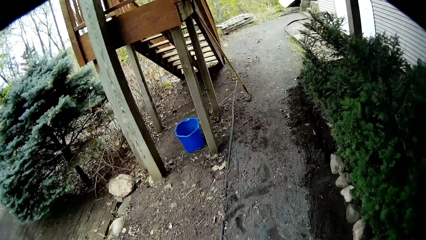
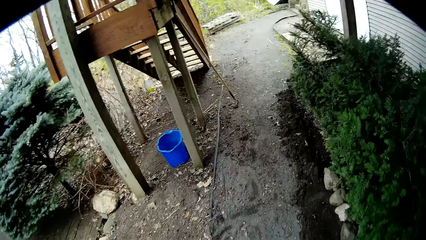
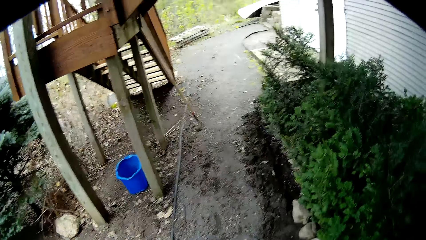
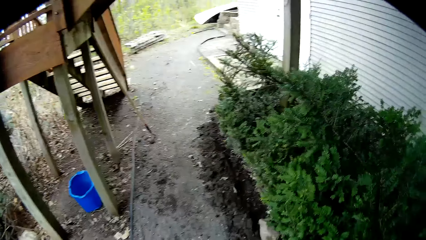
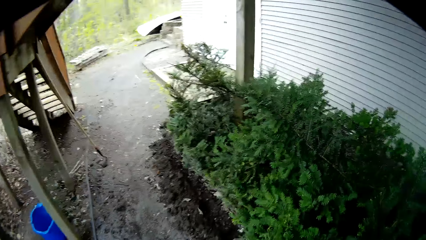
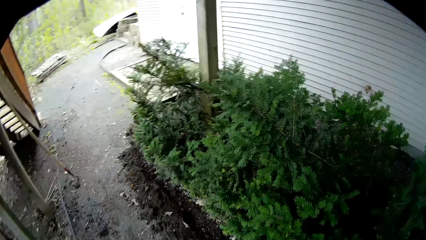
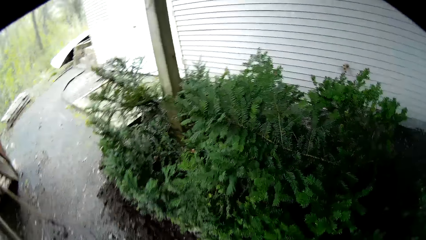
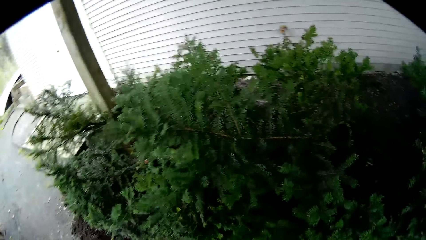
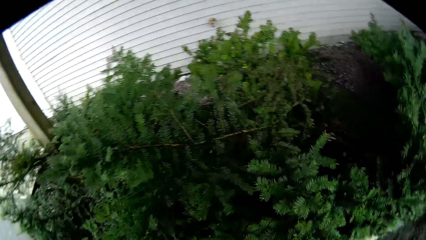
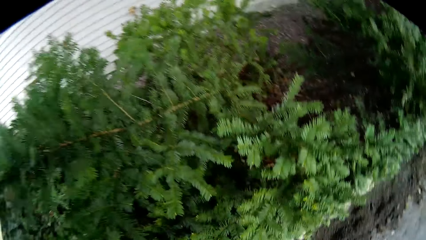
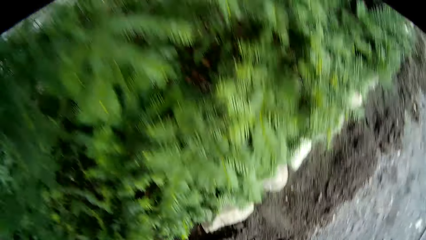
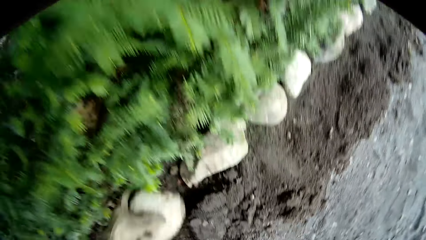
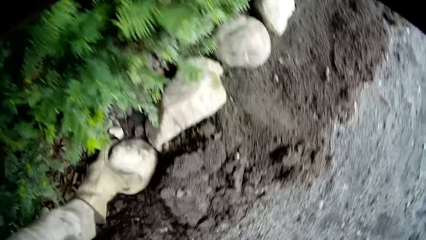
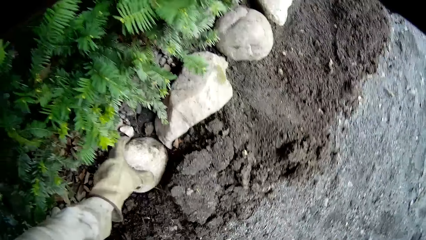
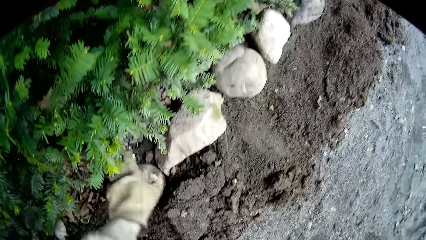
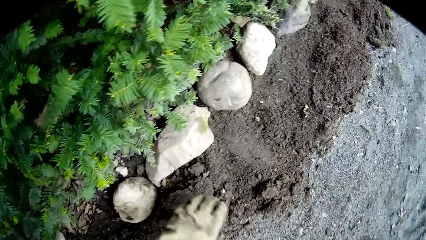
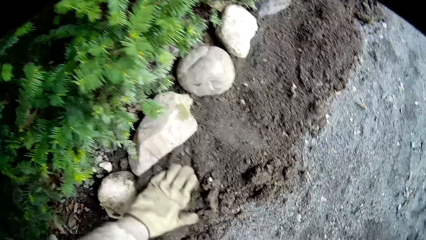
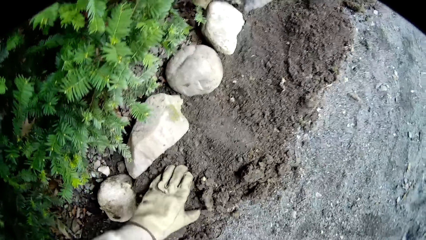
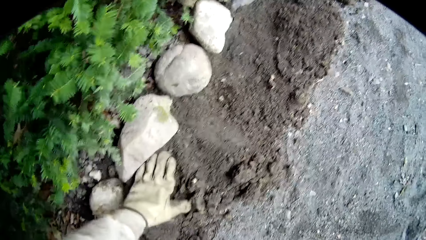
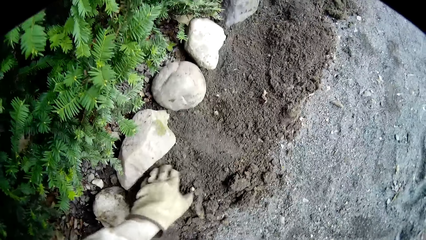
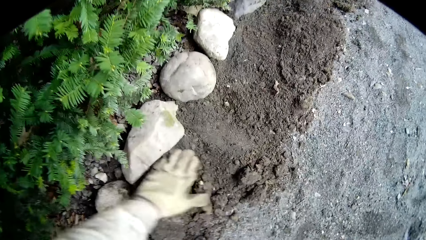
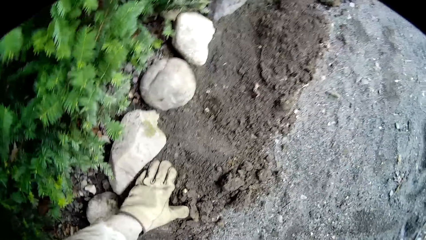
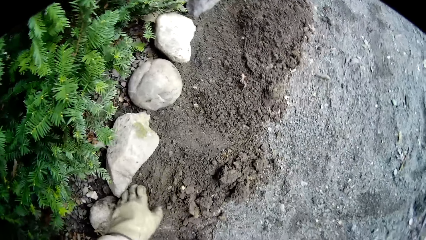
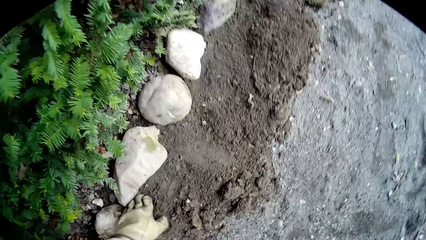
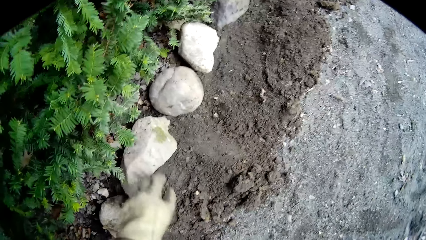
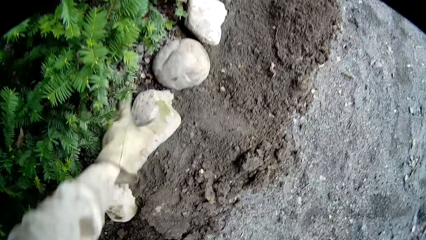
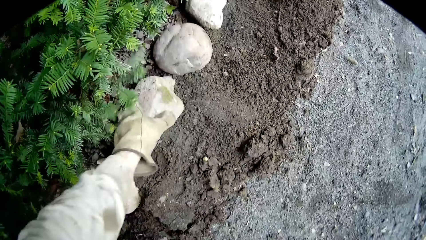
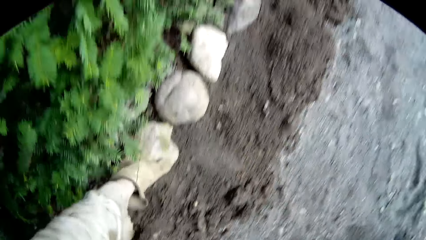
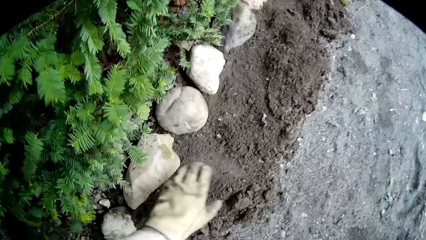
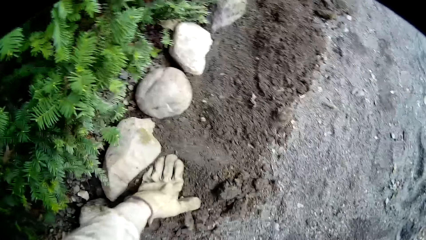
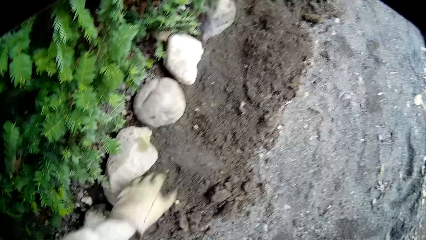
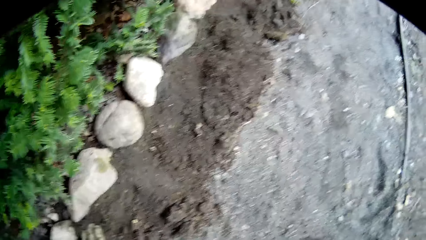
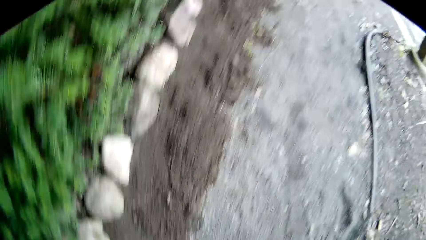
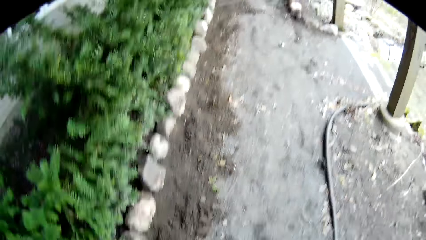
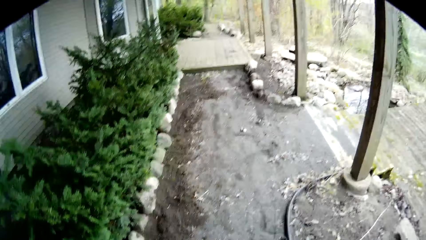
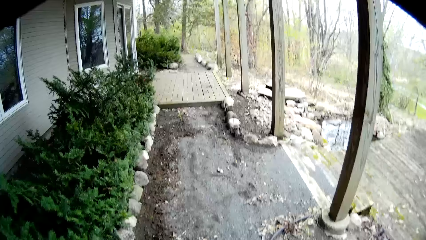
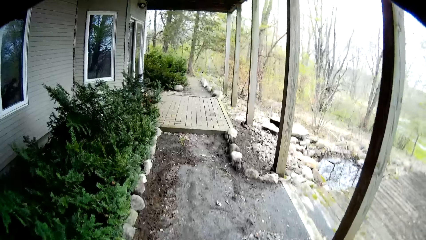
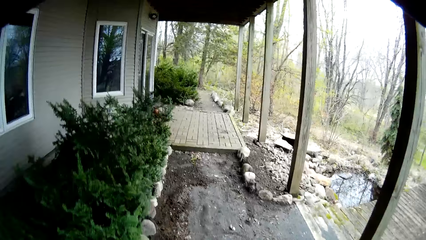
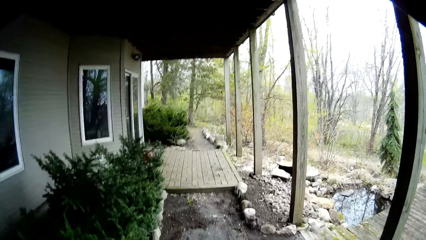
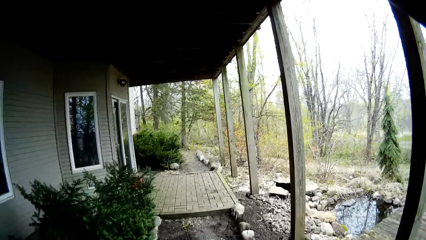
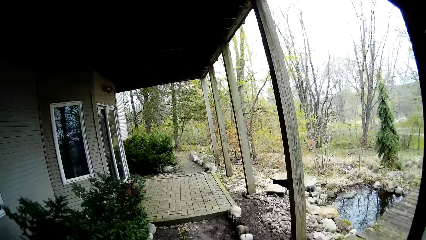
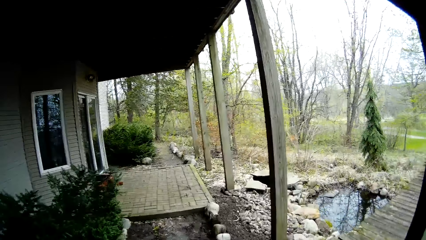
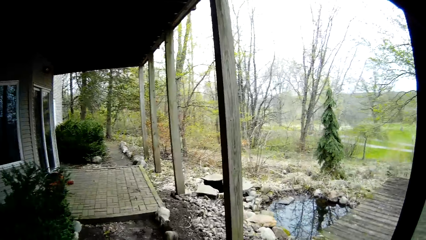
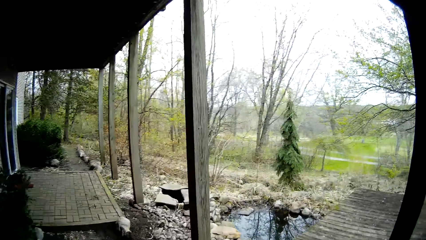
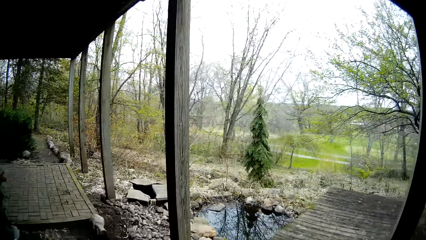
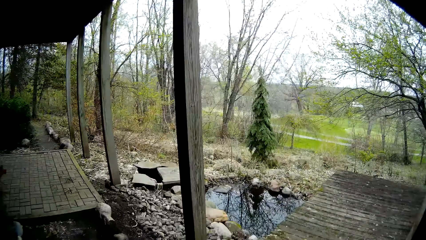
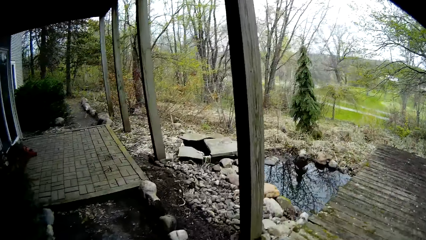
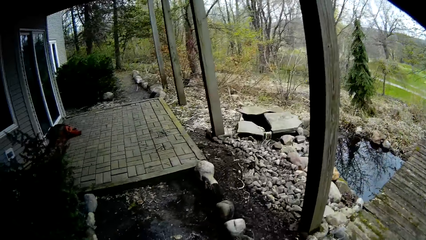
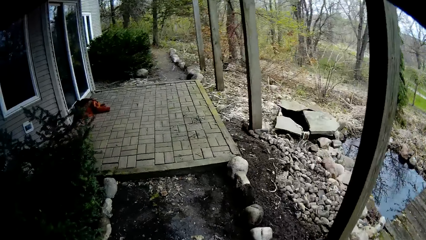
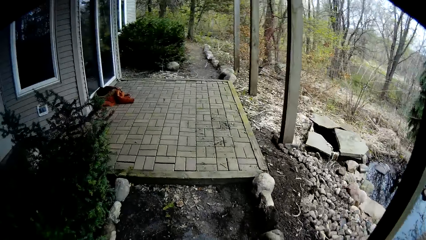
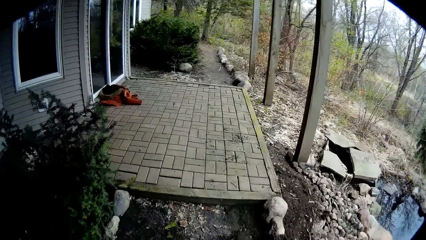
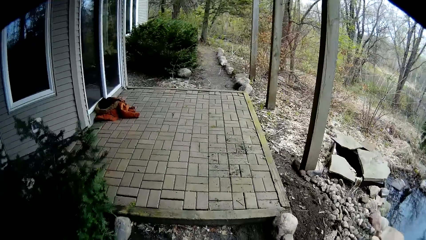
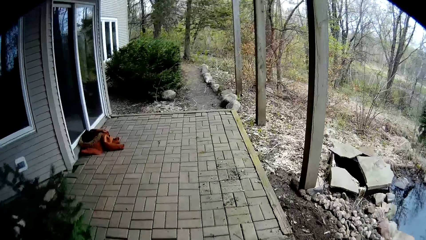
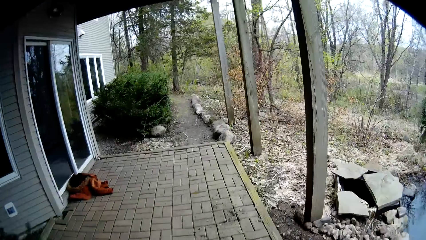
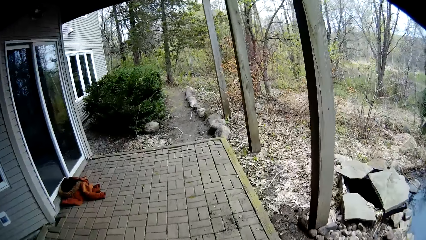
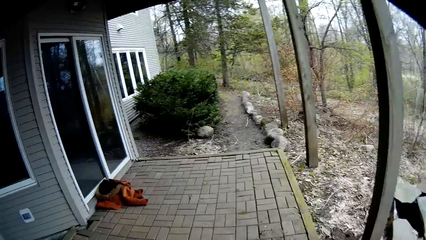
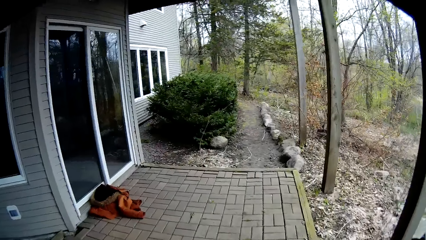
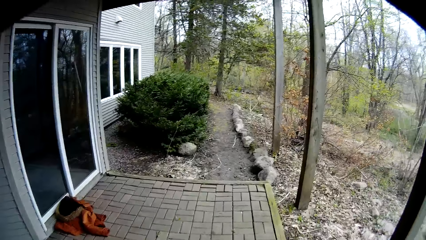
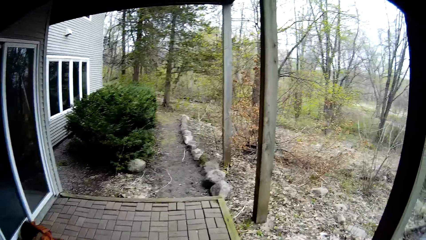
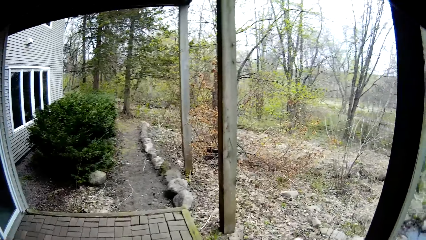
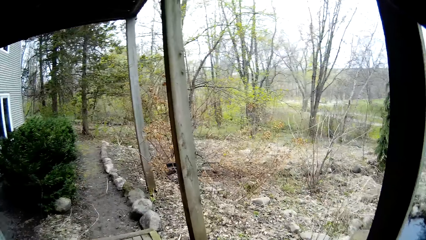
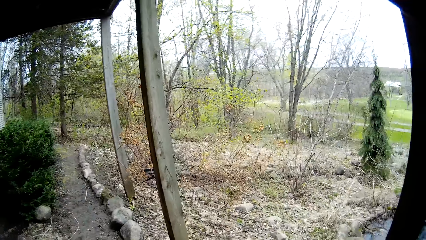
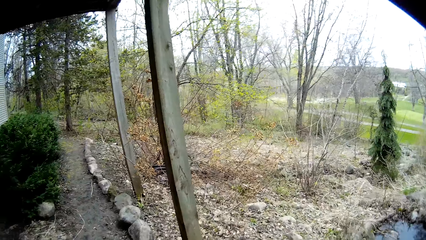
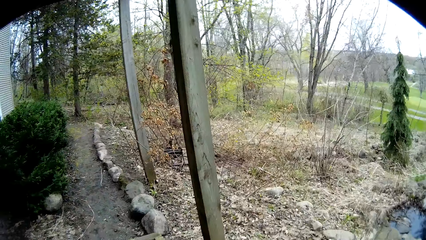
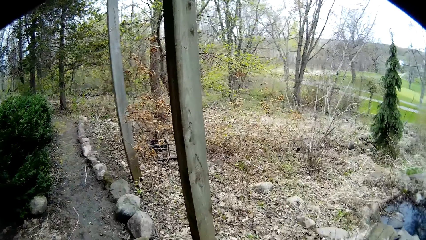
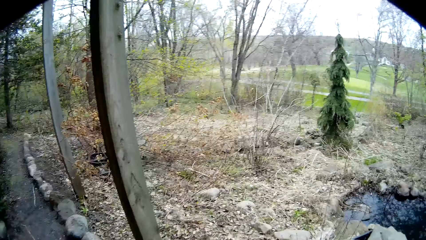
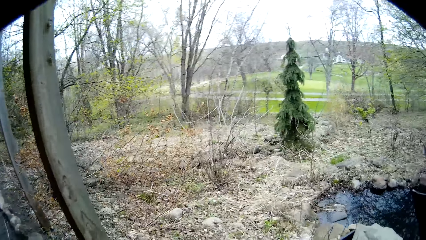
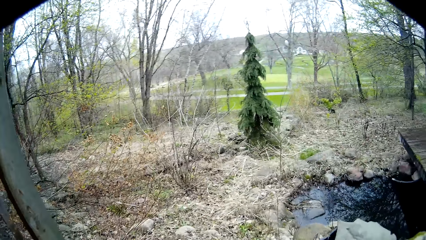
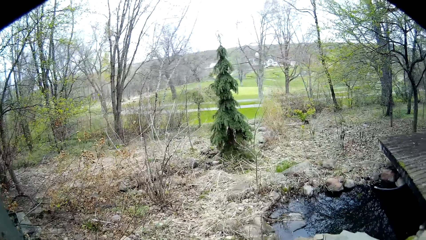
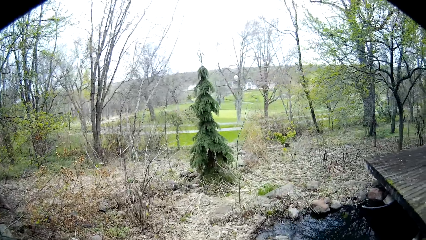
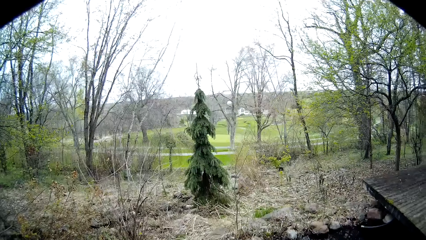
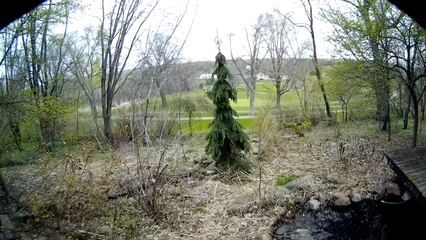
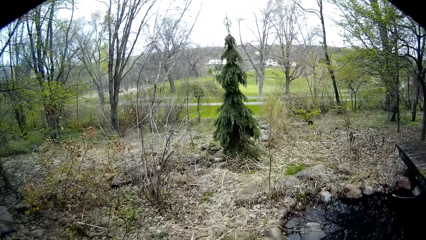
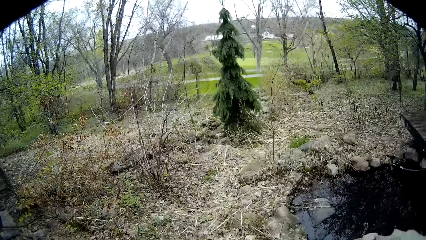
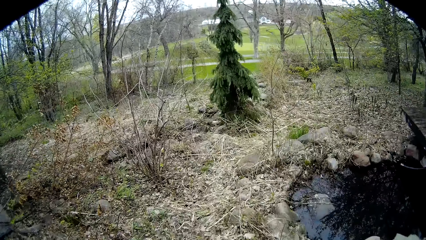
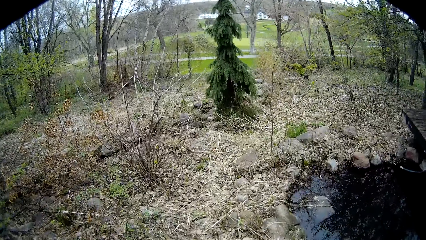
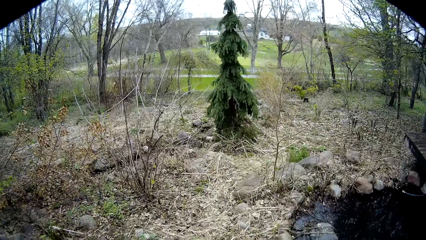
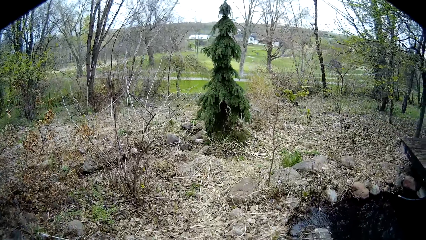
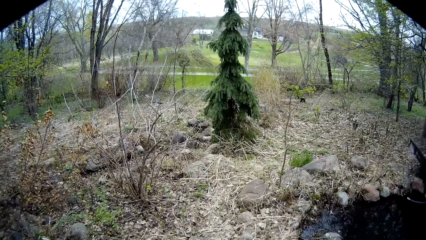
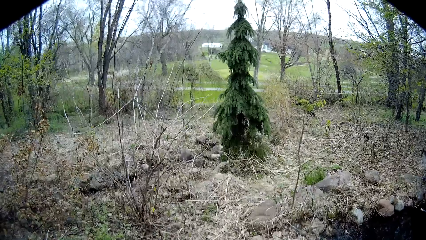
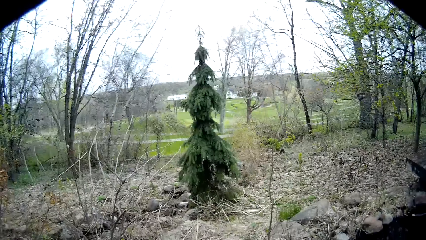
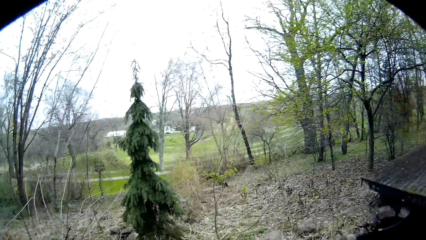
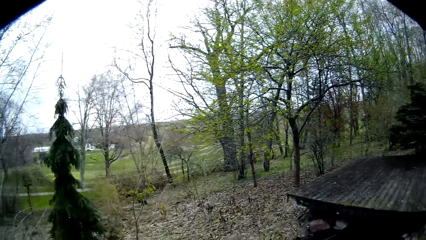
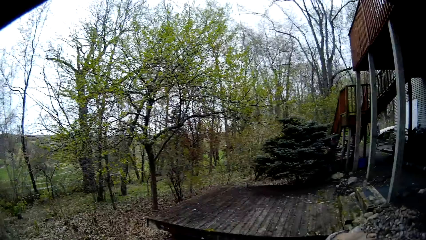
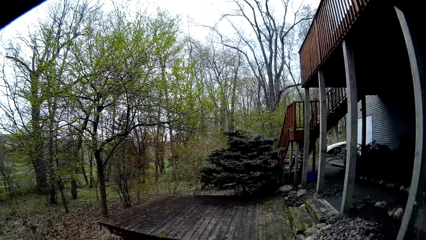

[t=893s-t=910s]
The camera wearer drops a rock on the floor in the flower garden with his left hand. He adjusts a portion of soil with his left hand. He heaps the soil on the rock. He touches the rock on the floor with his left hand. He walks in the compound. He walks towards a backyard.
